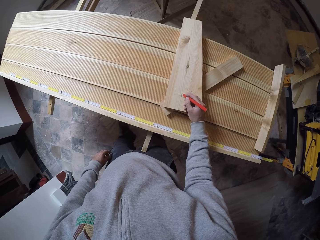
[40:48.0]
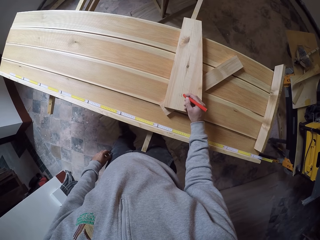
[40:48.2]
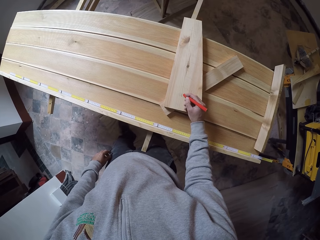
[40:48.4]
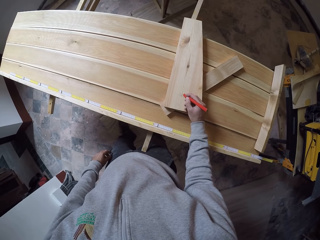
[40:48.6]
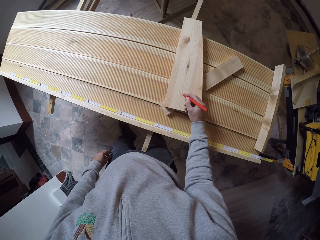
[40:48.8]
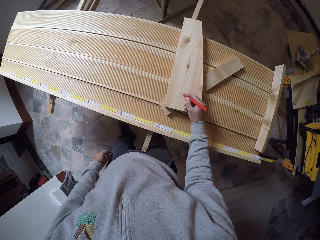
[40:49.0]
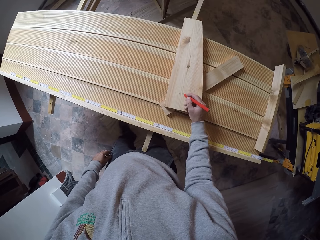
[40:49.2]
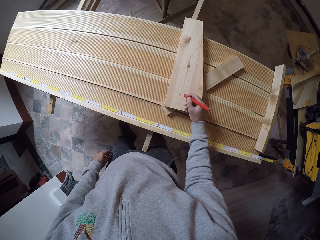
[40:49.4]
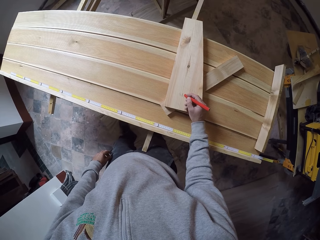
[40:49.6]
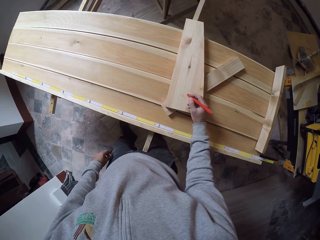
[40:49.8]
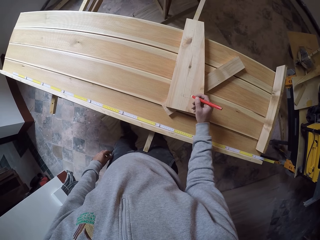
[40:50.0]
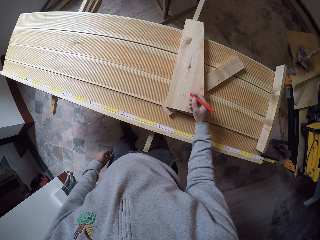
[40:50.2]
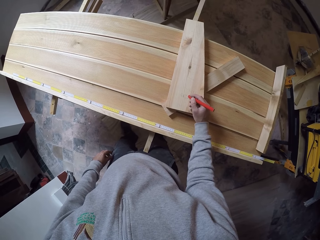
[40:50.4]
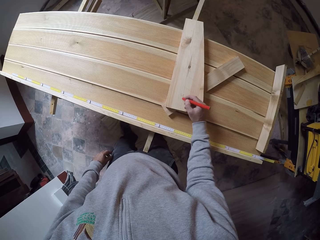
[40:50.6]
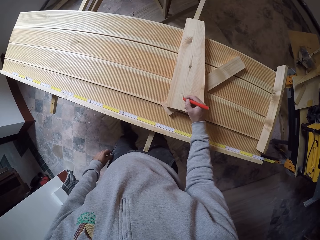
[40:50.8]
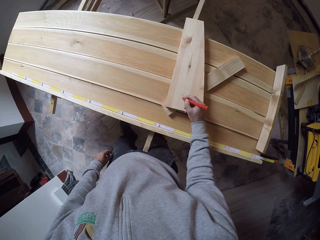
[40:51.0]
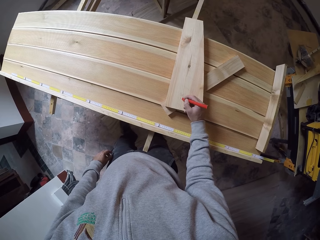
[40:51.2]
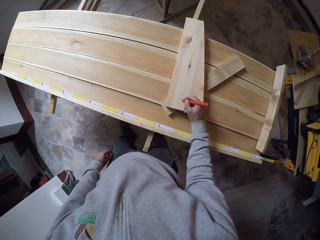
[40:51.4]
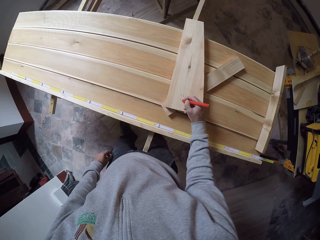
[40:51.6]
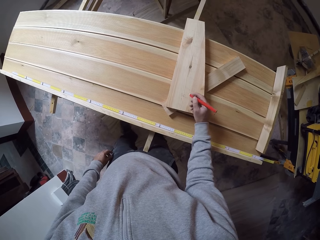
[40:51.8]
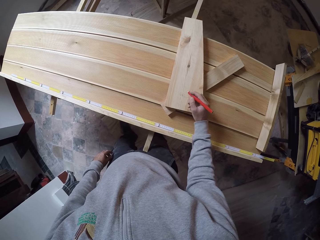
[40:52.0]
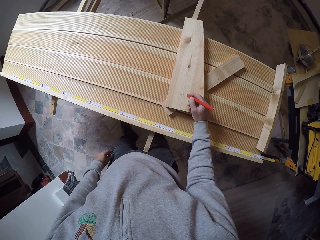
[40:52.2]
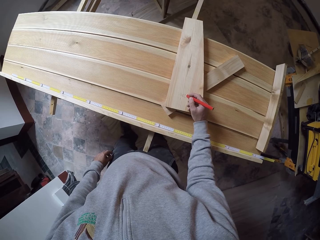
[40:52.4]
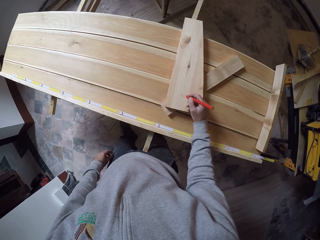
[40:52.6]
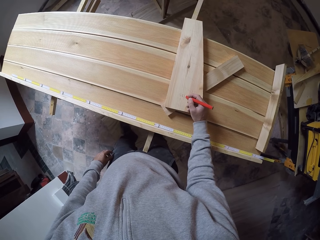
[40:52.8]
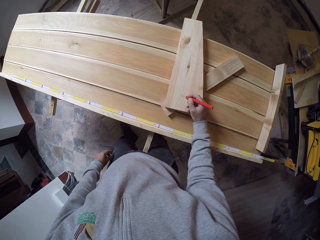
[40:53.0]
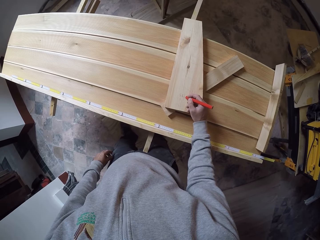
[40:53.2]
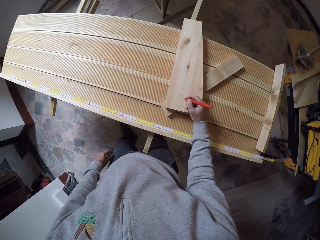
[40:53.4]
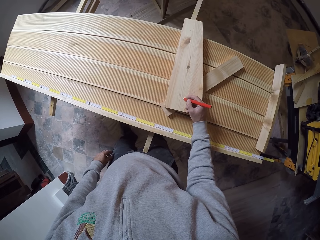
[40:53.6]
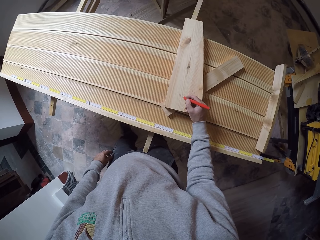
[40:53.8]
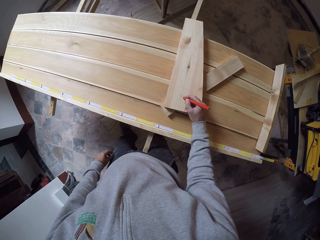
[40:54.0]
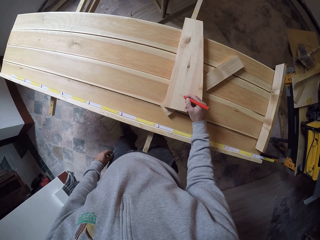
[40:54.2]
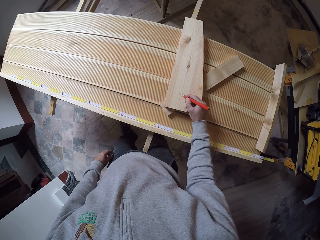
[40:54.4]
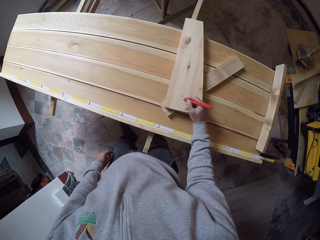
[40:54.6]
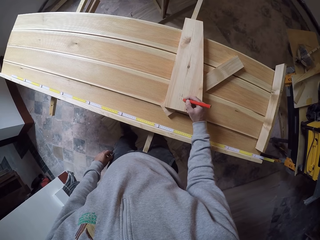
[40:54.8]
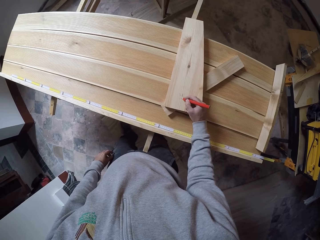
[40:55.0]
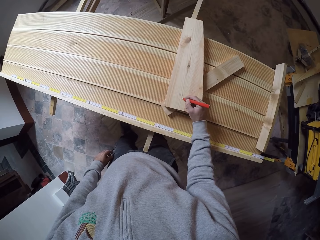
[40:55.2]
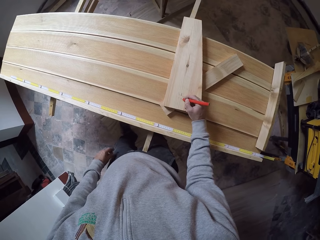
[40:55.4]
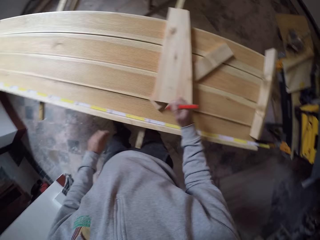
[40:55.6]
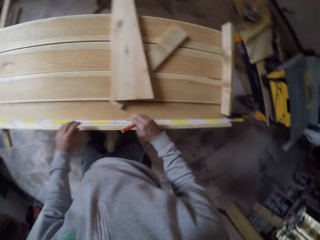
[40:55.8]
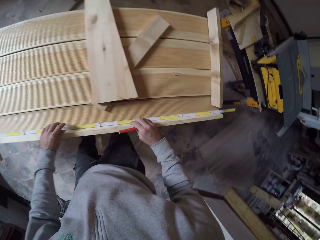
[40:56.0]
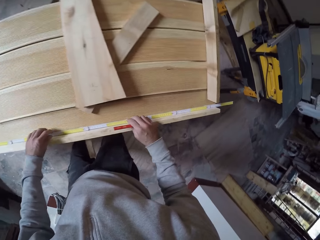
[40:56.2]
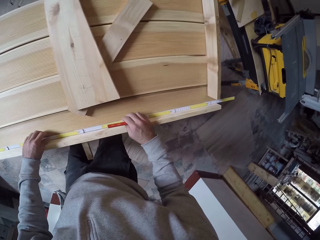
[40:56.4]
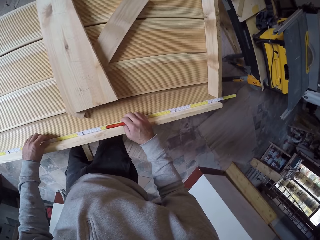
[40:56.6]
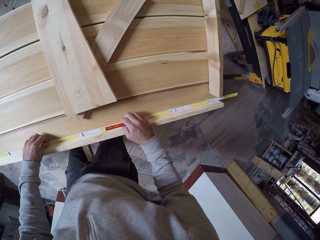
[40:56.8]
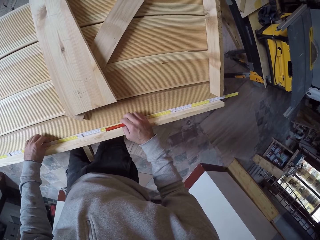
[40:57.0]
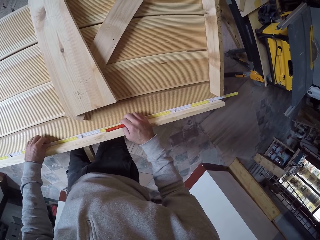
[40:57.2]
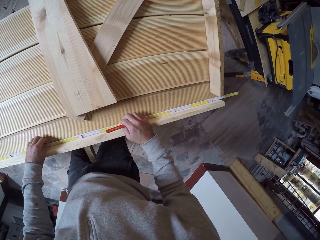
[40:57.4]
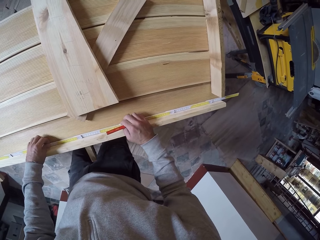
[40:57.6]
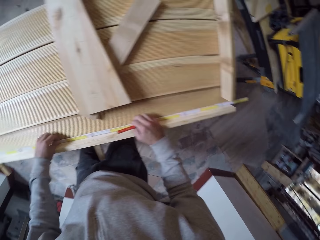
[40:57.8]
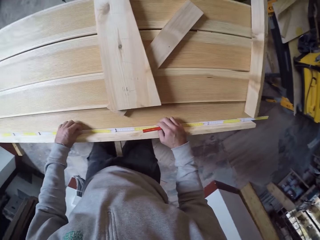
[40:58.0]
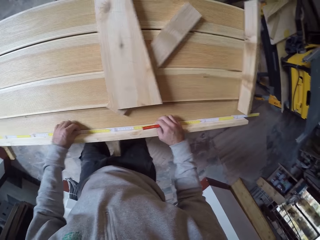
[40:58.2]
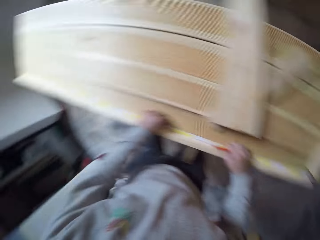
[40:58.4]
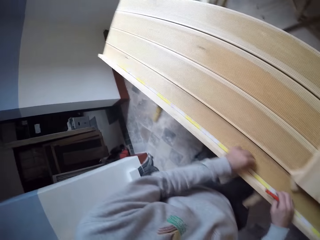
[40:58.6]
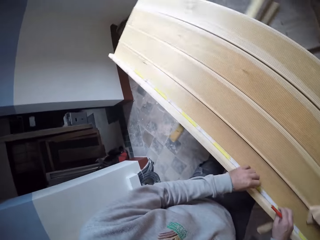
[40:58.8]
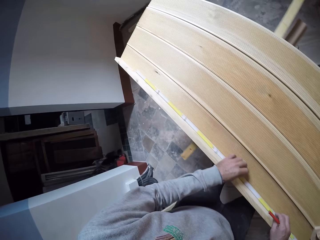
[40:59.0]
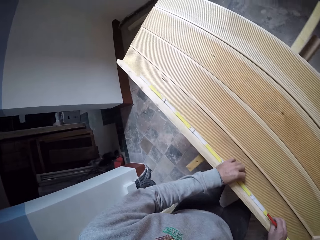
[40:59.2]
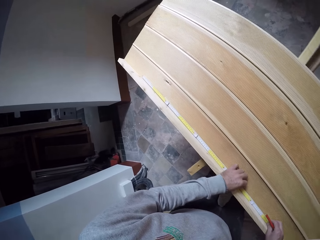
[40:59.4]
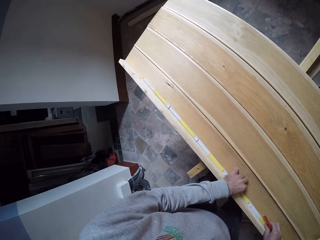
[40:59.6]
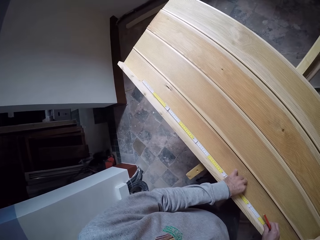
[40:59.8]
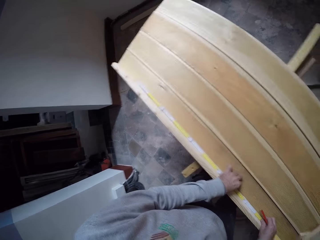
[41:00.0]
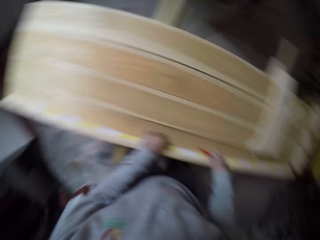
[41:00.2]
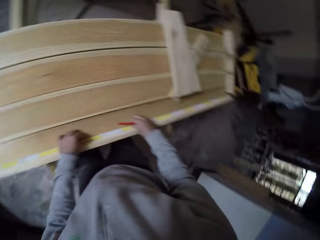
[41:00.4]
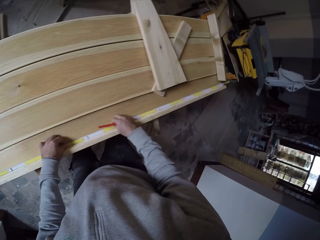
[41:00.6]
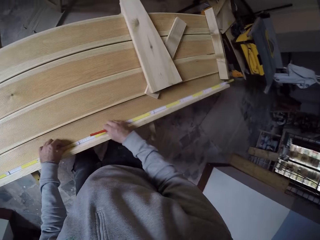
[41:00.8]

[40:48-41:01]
The camera wearer marks the wood with a pencil. They measure the wood with a tape measure and move the tape measure.

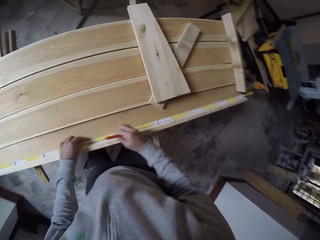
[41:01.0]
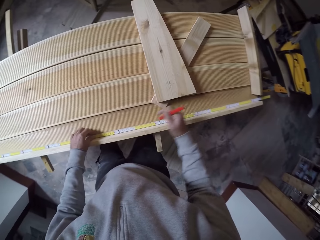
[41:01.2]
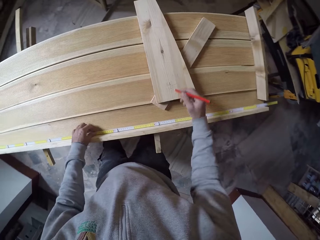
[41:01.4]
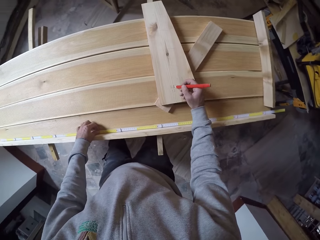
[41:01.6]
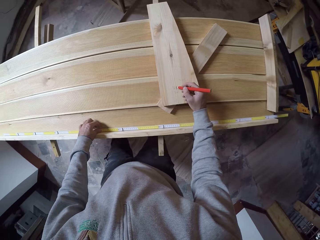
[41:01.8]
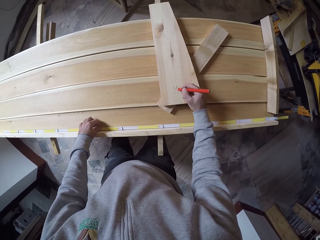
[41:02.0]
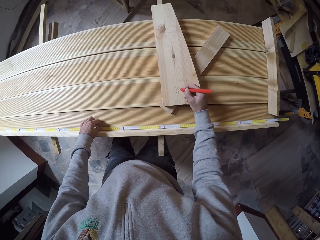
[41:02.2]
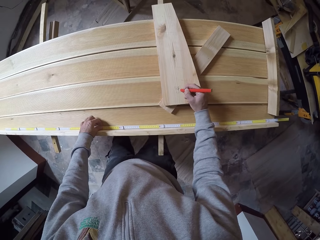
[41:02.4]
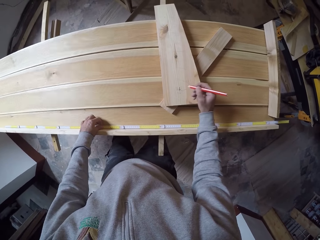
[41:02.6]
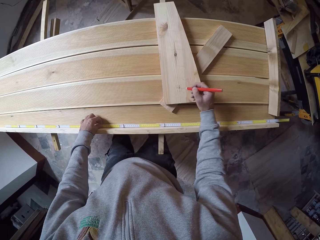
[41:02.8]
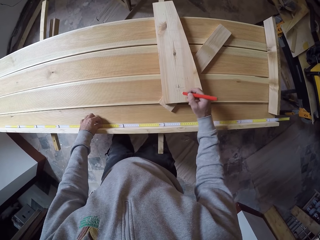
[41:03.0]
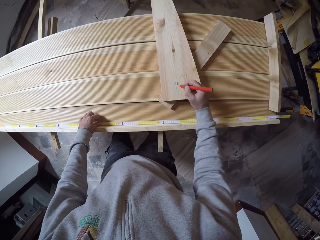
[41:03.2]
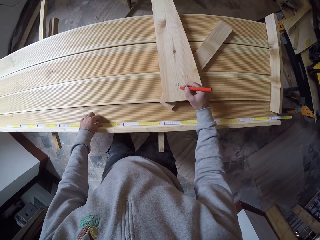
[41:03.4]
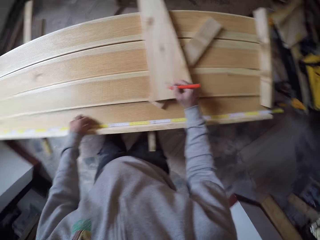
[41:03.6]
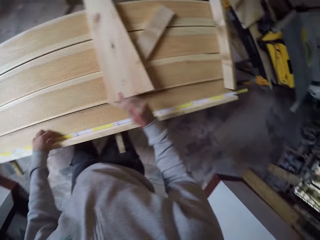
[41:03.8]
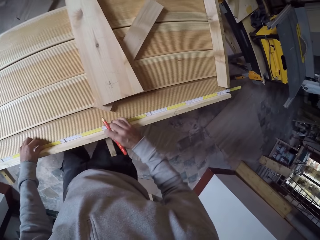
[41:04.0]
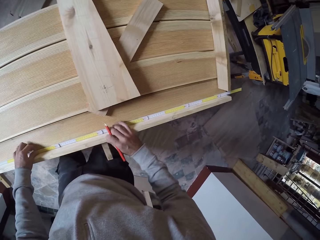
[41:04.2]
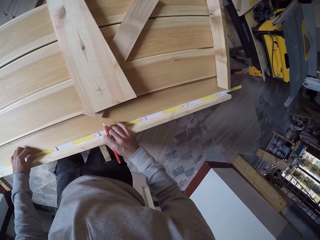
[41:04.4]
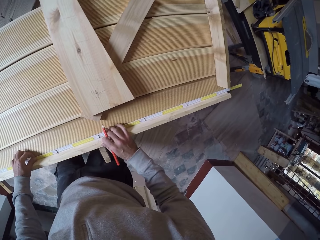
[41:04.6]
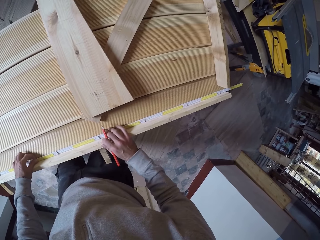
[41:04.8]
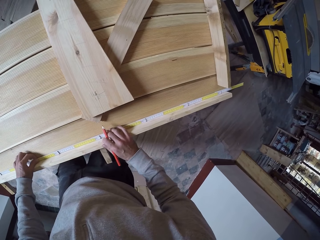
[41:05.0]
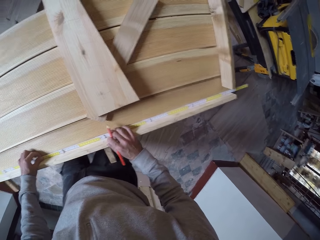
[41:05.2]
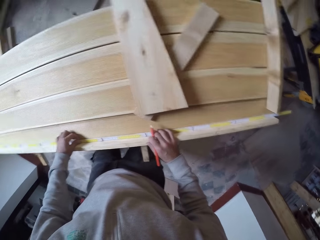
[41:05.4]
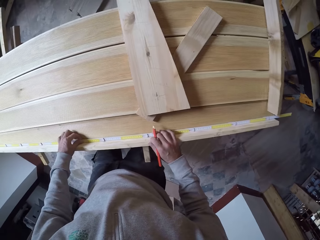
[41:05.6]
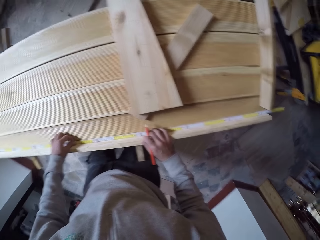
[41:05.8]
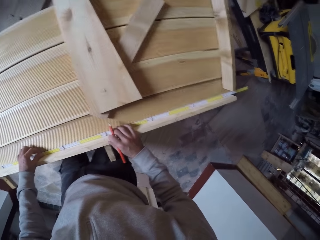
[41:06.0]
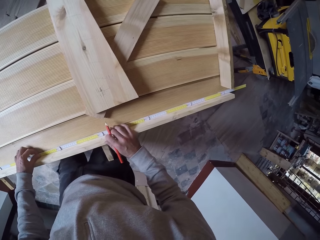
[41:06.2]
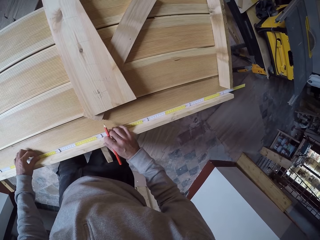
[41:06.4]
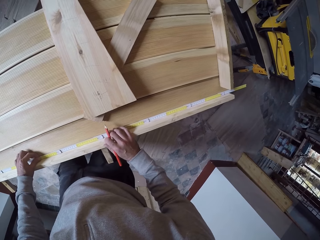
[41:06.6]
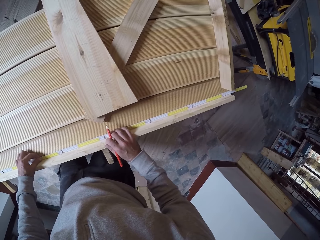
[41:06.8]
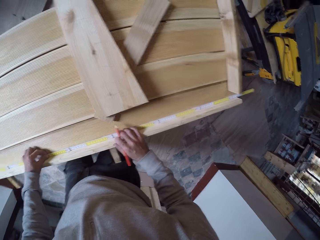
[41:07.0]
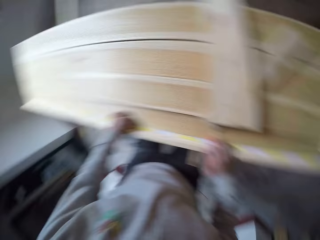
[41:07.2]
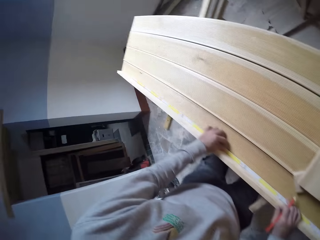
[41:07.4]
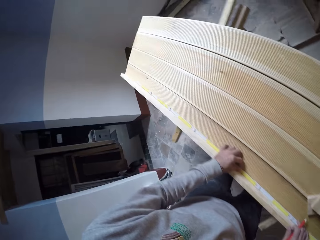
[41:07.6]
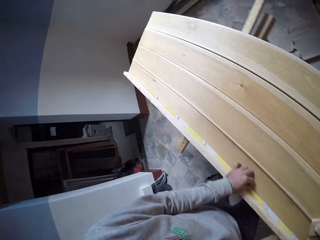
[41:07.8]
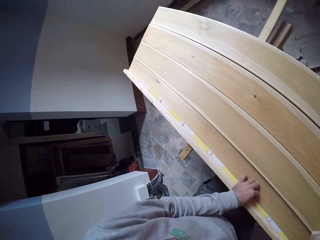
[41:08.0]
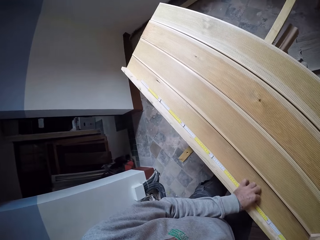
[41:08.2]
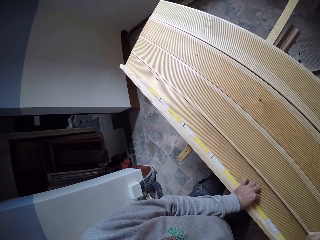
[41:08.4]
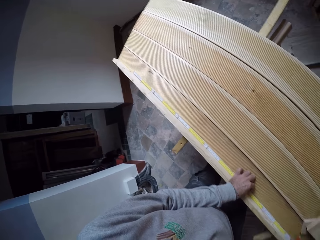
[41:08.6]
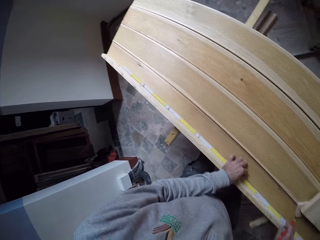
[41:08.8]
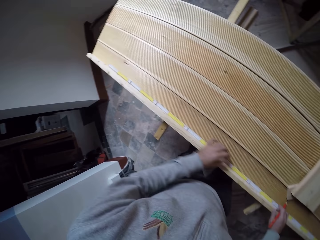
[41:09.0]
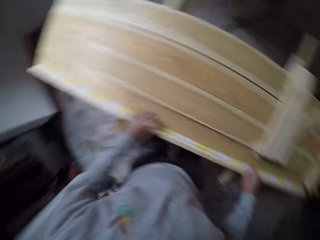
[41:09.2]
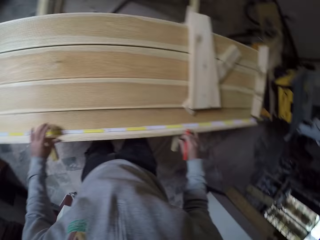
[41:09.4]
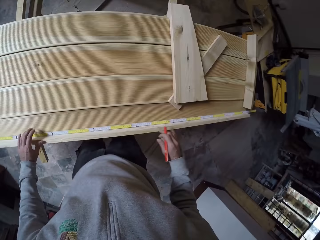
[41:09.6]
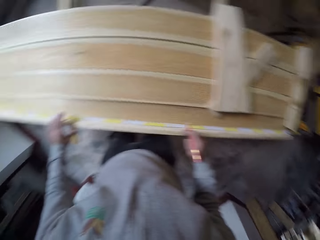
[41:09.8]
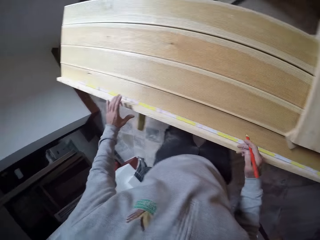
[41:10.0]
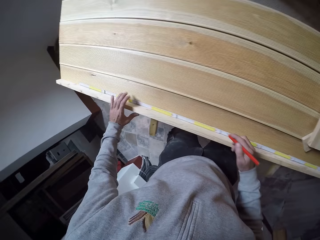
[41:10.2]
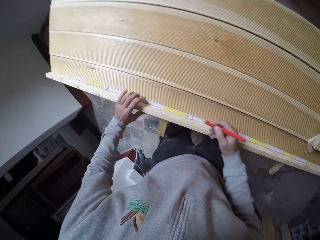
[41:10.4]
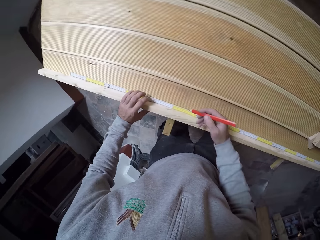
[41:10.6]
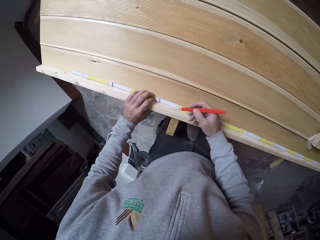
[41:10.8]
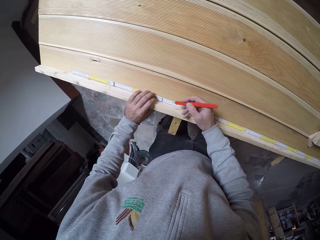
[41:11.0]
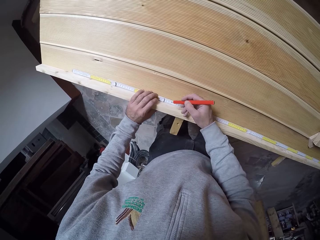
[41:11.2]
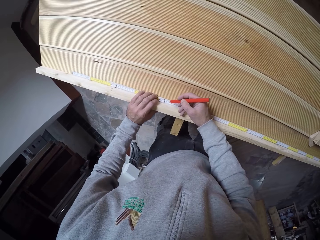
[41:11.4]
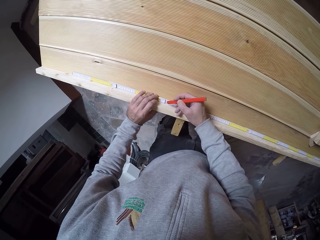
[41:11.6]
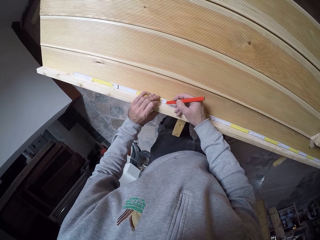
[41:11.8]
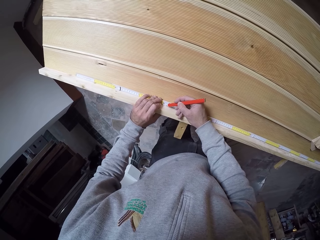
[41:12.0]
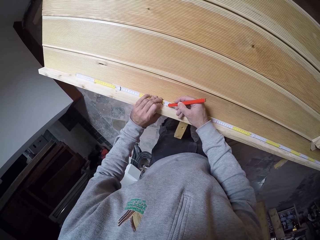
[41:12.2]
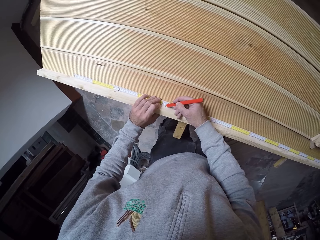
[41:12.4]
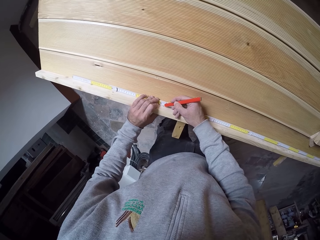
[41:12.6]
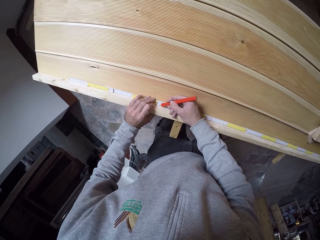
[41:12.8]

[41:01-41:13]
The camera wearer marks the wood with a pencil or pen. They measure the wood with a tape measure. They move the tape measure. They look around. They mark the wood with the pencil.
